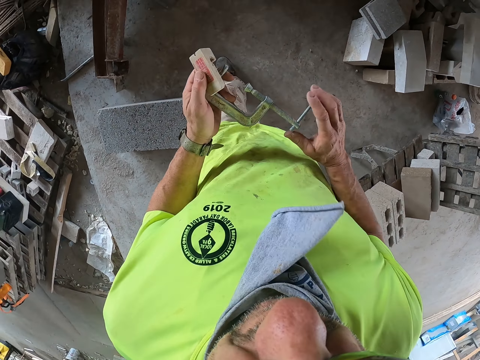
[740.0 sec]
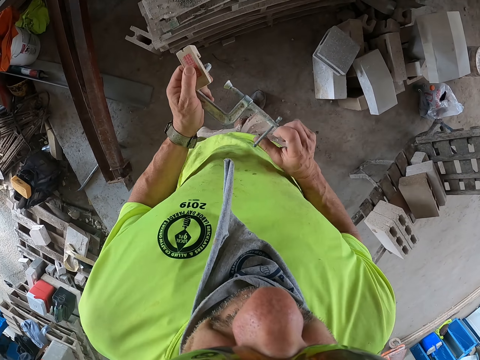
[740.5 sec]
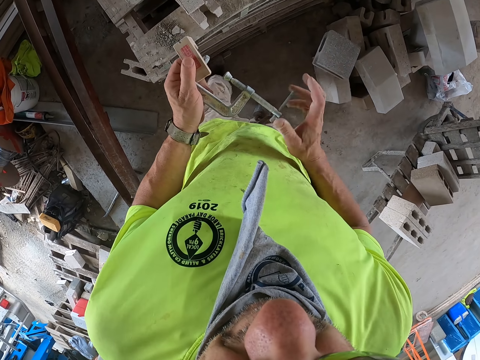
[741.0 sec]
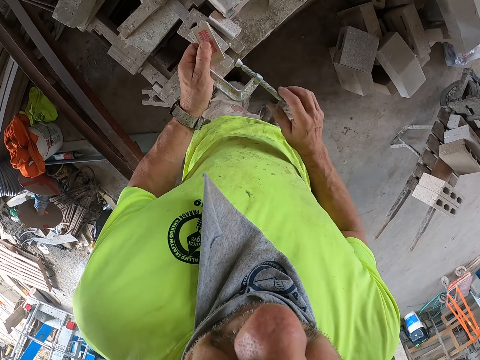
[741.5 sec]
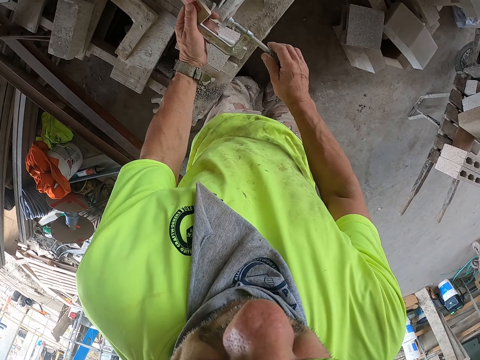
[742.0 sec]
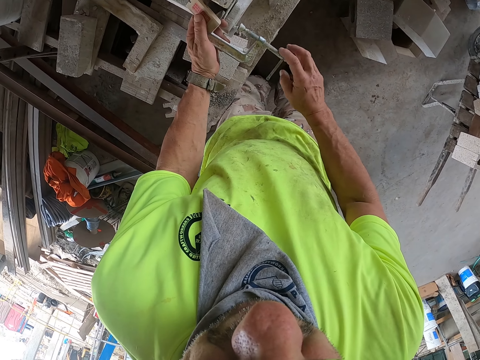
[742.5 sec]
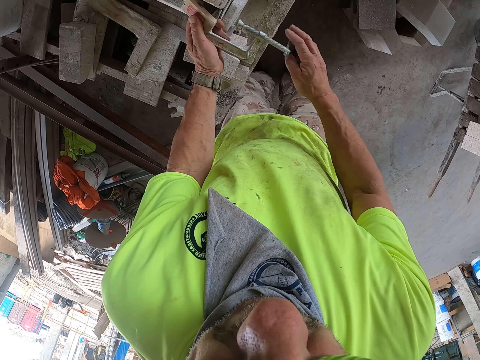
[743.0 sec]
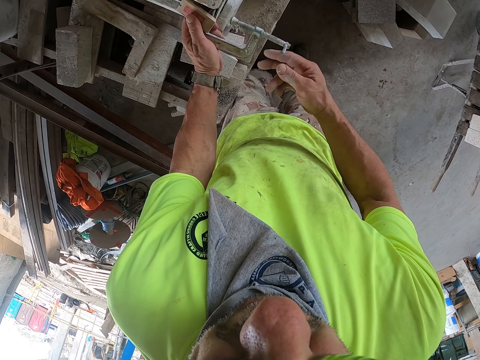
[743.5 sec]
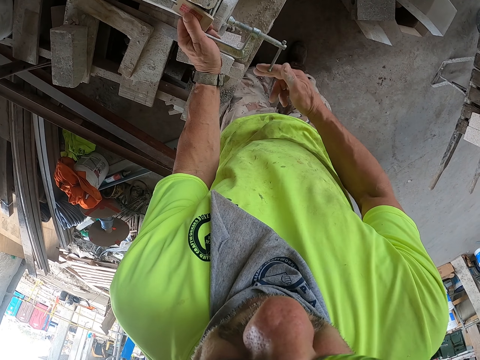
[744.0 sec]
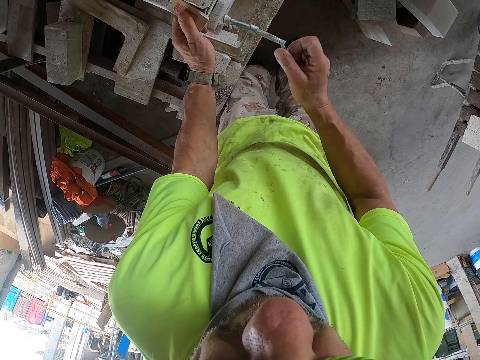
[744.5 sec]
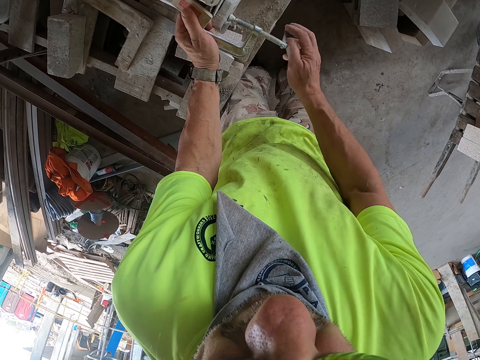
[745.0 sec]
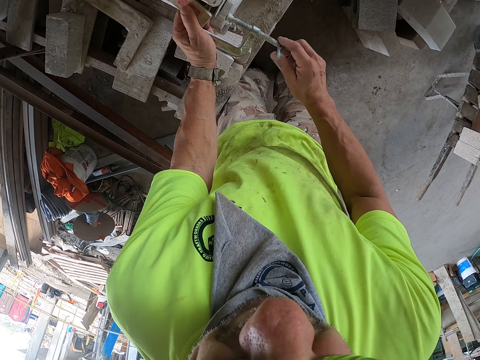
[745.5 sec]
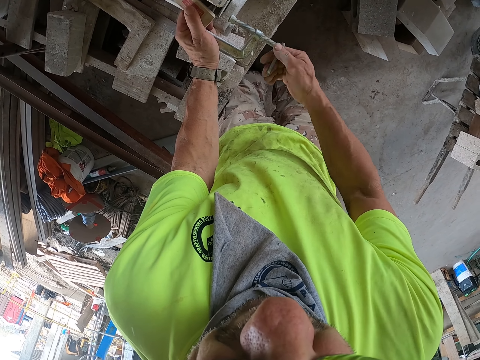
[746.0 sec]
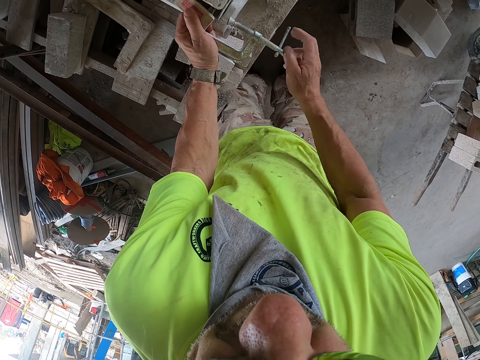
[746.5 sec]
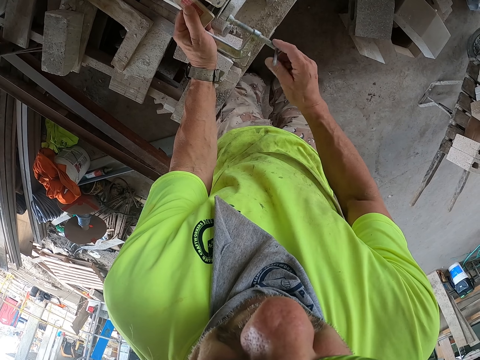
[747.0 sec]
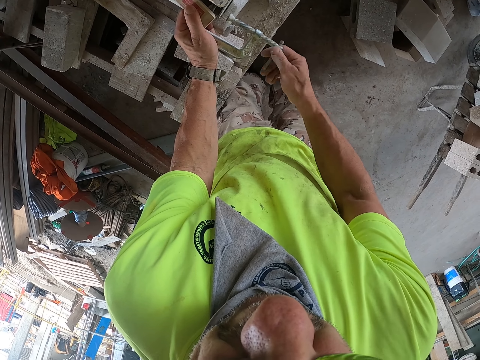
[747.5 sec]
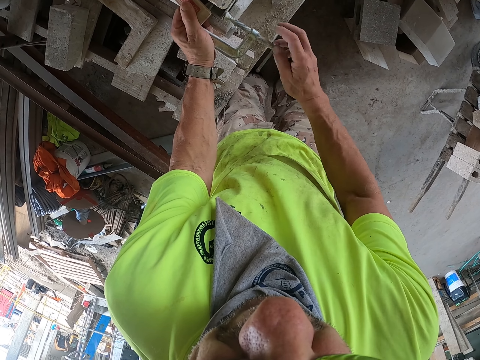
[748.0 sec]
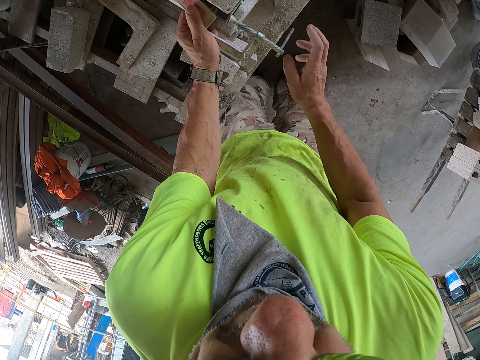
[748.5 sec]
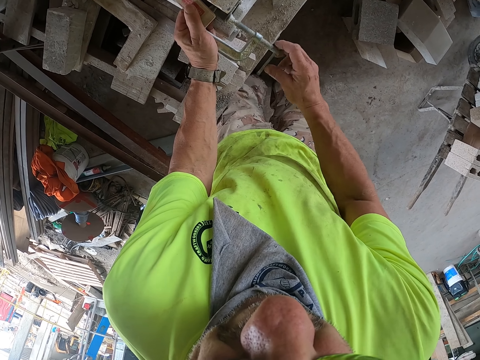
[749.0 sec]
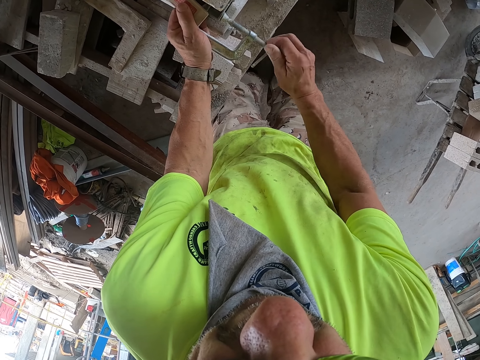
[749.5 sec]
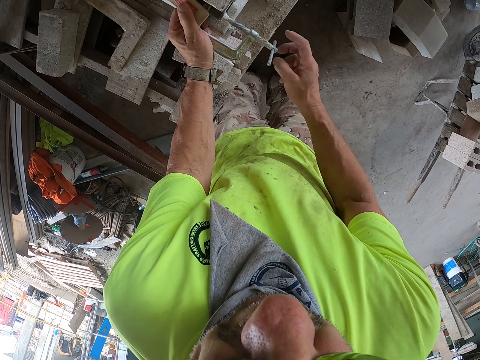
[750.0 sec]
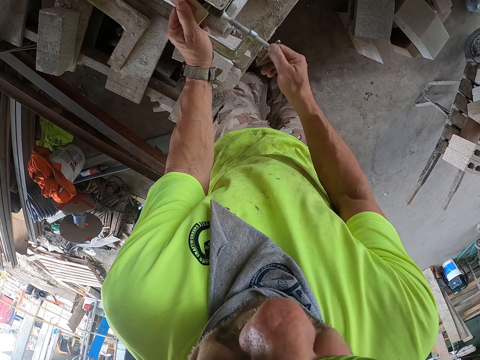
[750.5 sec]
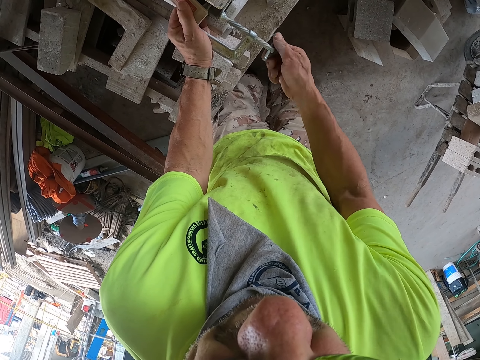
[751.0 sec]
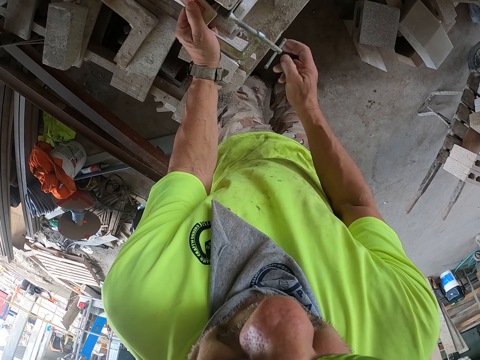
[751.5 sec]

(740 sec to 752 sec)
The camera wearer rotates the handle. They fix the clamp on the brick cutter. They tighten the clamp handle on the brick cutter.

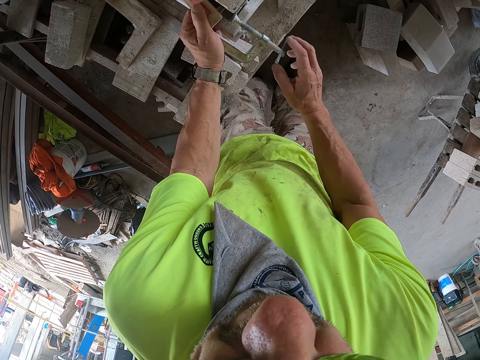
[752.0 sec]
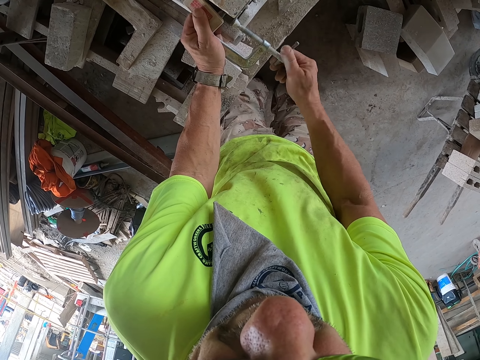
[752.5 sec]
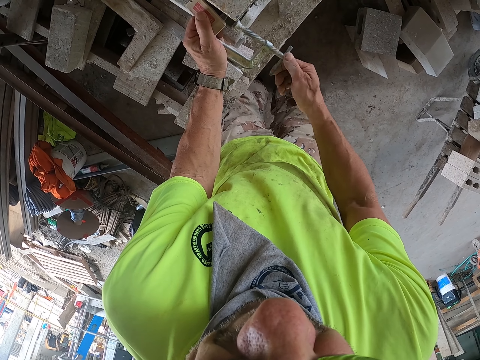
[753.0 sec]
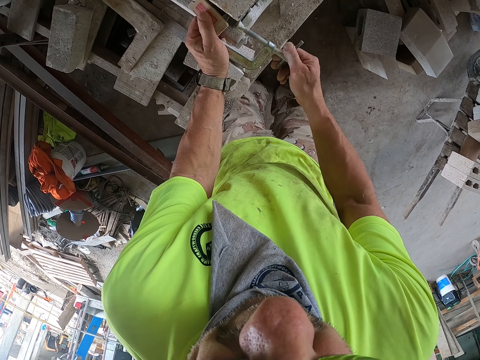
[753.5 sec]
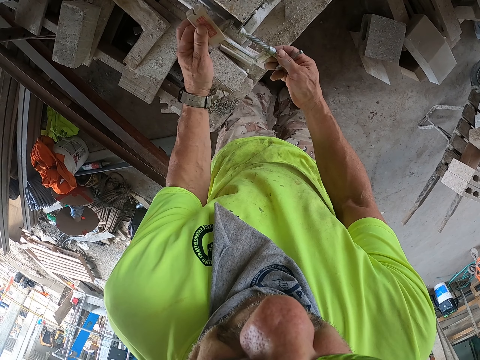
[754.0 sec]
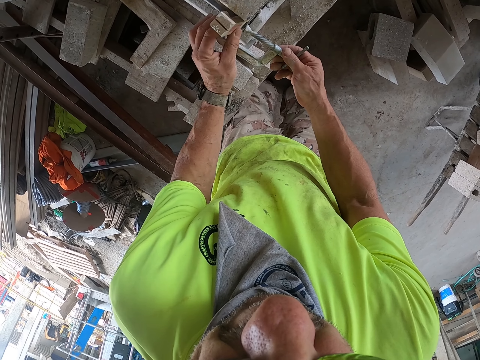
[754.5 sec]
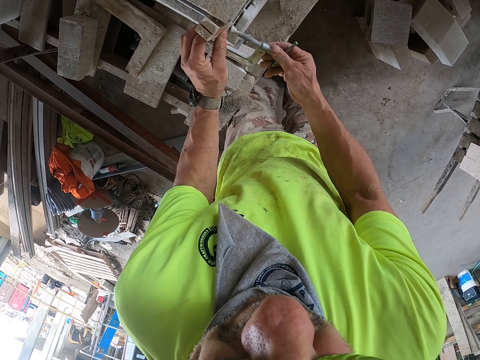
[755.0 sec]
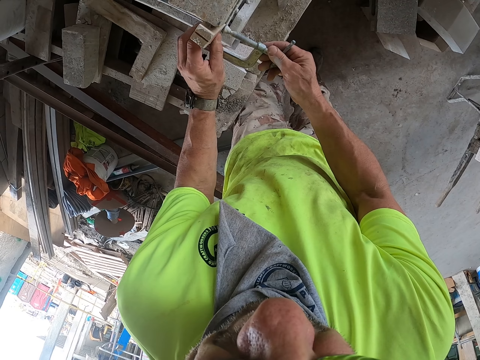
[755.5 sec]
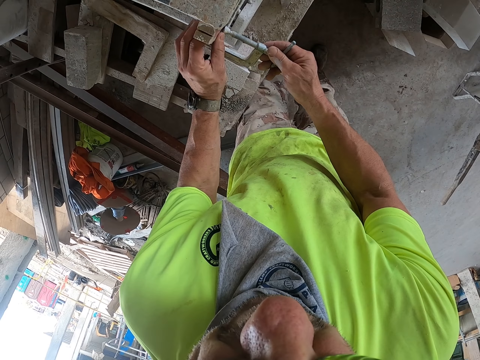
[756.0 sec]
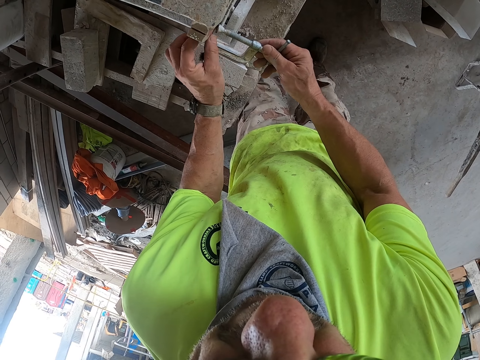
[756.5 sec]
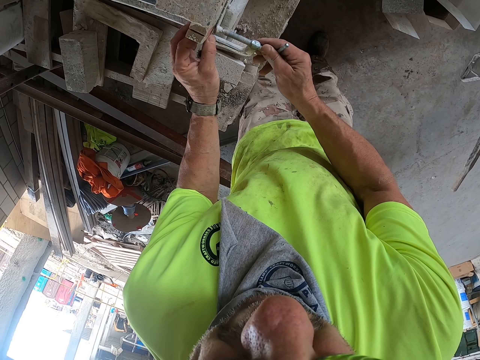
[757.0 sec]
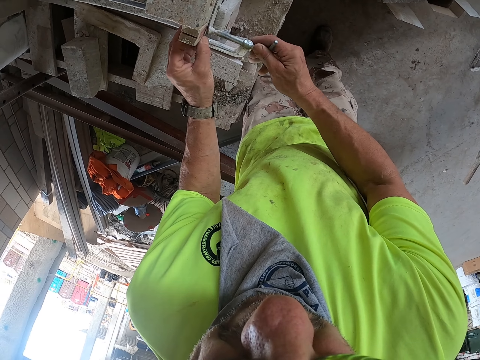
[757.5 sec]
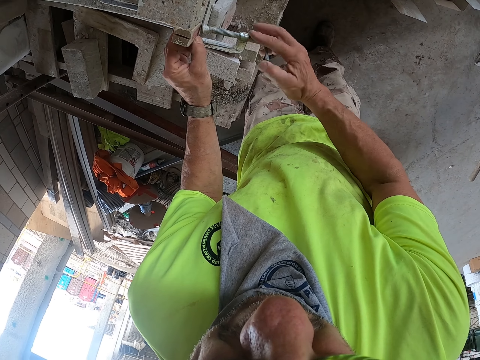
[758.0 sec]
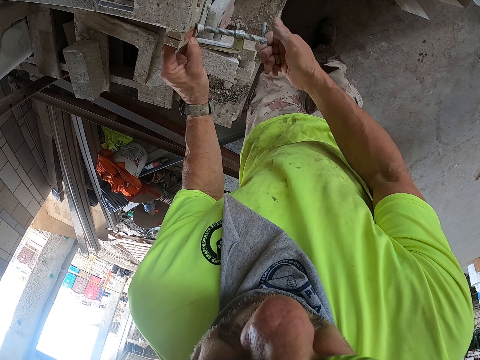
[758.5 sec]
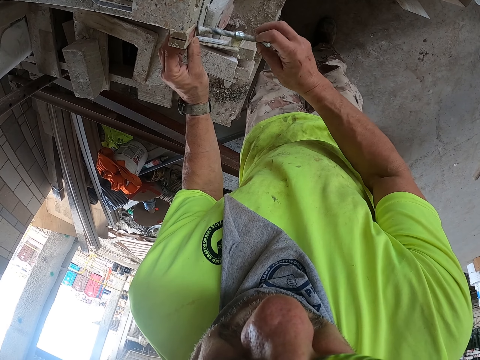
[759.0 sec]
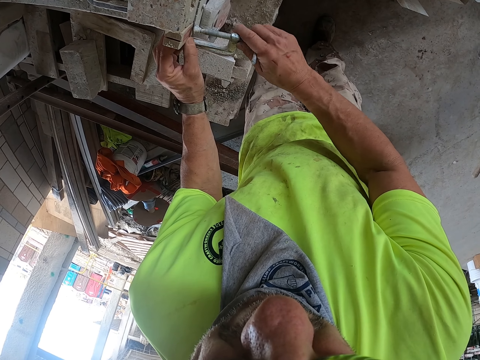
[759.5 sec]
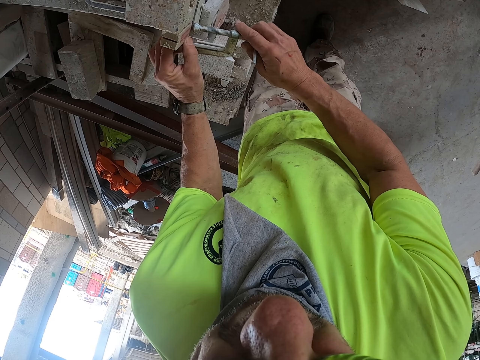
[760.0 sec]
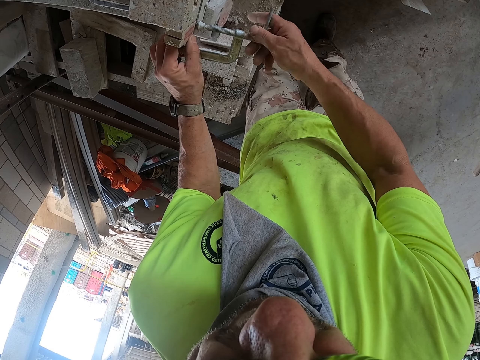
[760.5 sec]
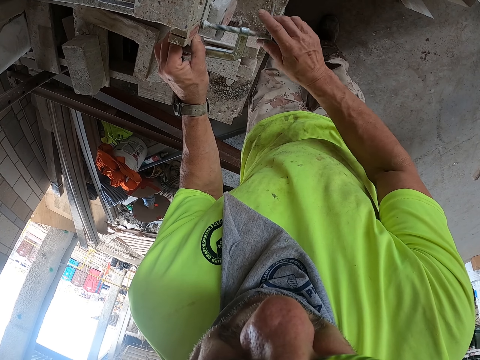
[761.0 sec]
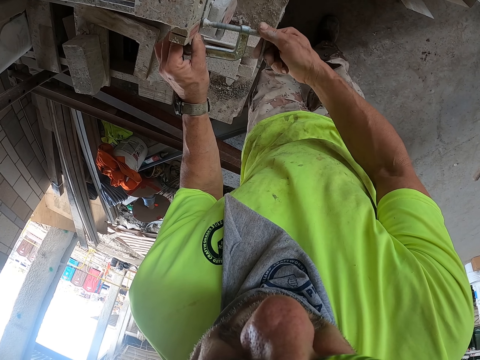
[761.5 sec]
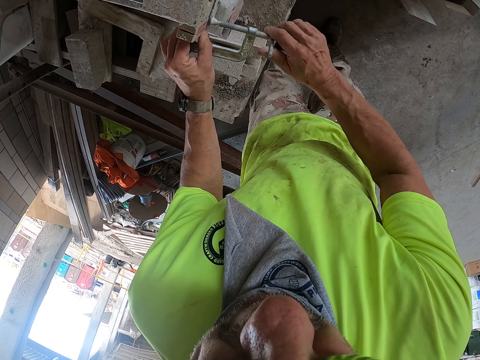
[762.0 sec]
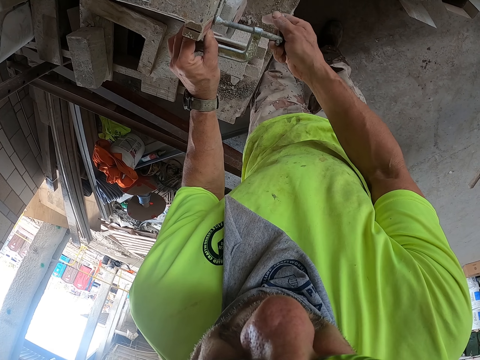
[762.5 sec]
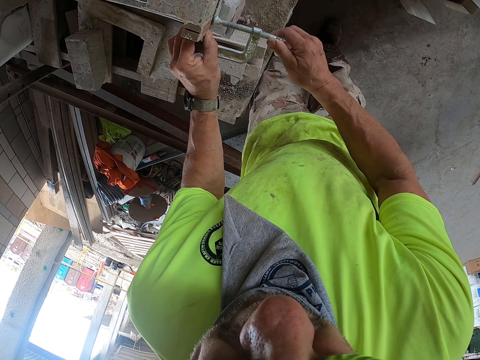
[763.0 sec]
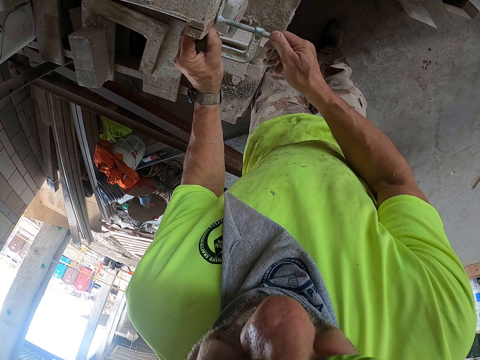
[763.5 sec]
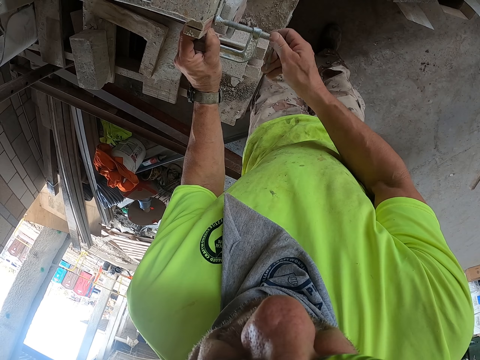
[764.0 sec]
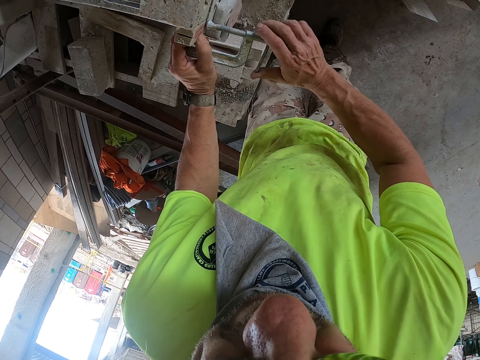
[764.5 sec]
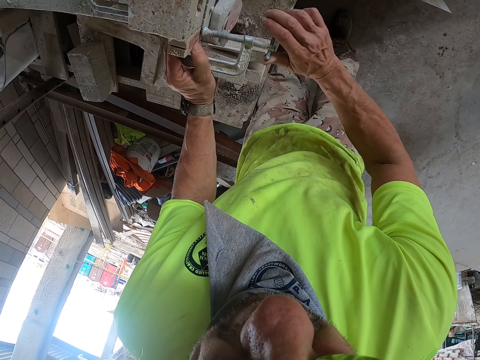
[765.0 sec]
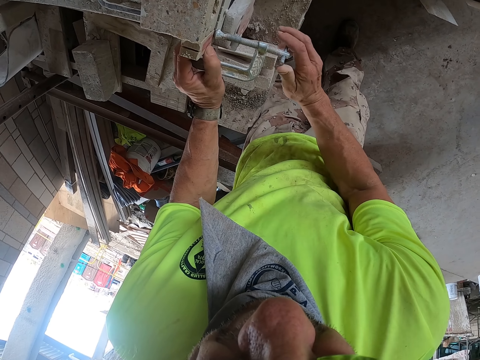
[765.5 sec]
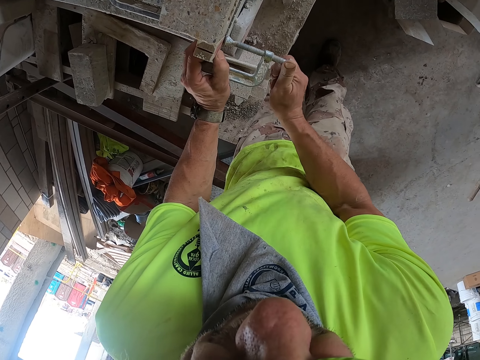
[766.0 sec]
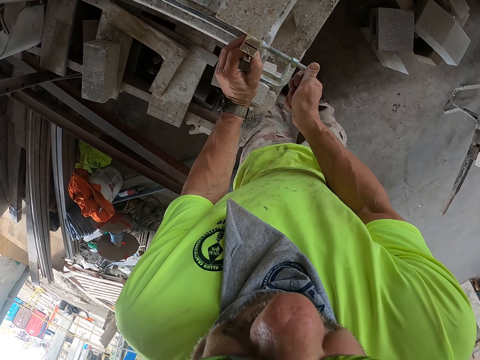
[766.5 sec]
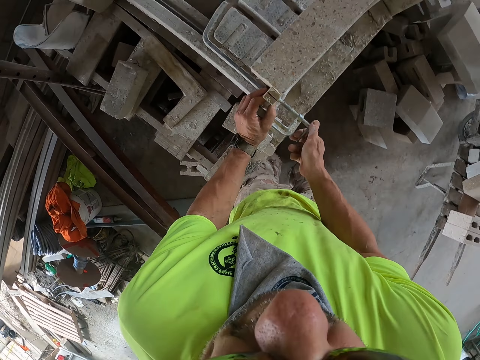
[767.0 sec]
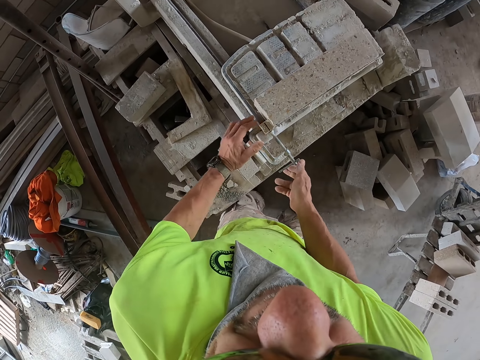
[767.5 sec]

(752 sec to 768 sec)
The camera wearer places the wood with the hand. They fix the wood together with the clamp. They adjust the G clamp. They tighten the clamp handle.
